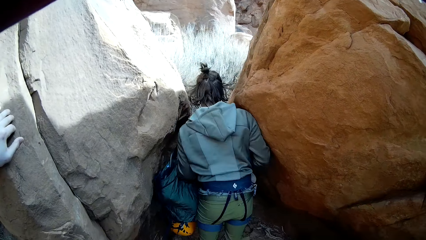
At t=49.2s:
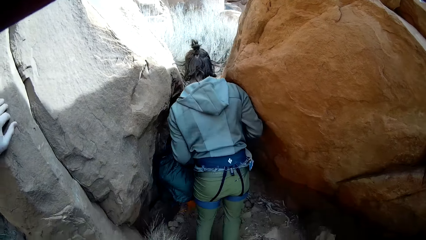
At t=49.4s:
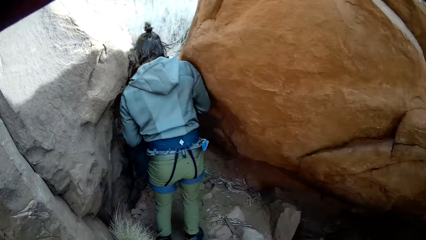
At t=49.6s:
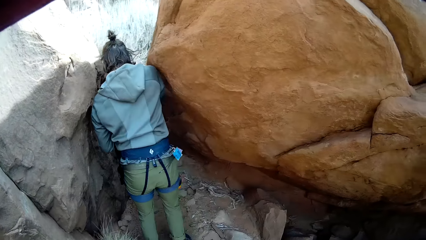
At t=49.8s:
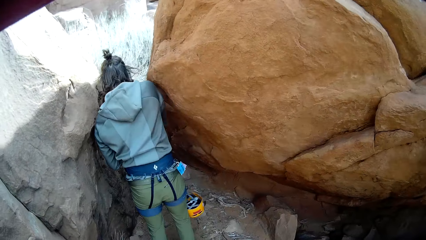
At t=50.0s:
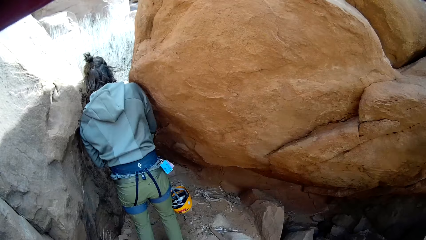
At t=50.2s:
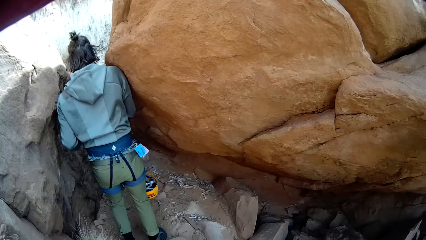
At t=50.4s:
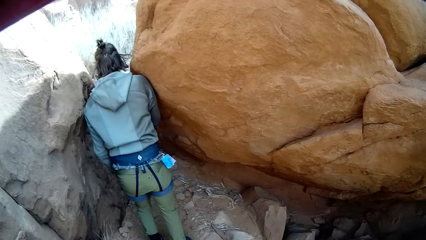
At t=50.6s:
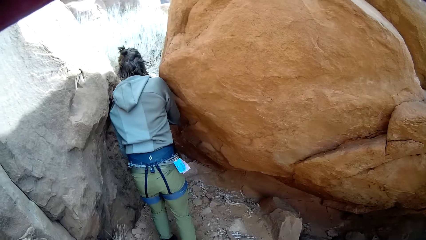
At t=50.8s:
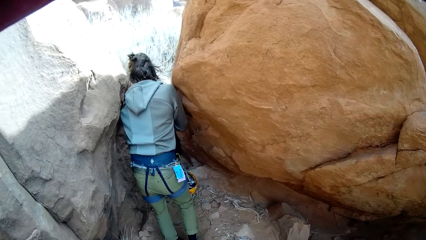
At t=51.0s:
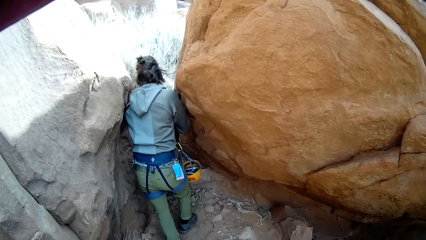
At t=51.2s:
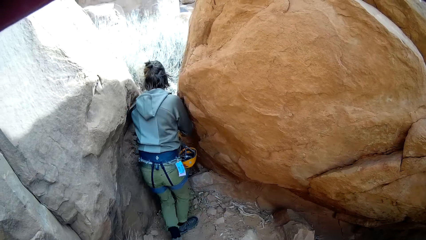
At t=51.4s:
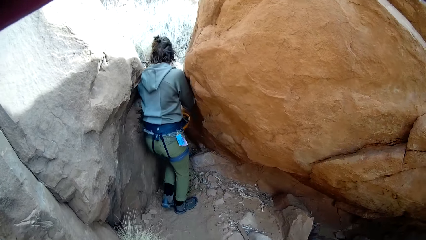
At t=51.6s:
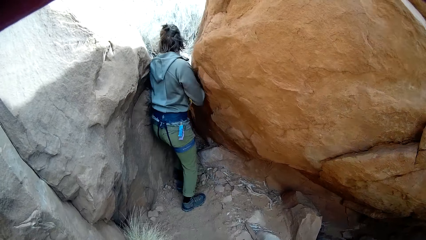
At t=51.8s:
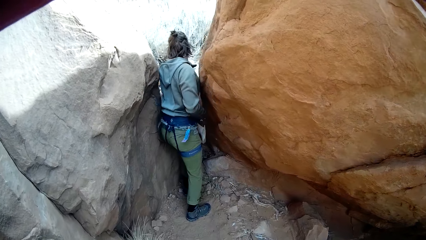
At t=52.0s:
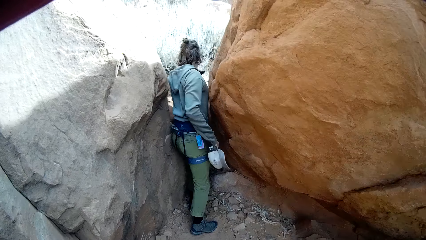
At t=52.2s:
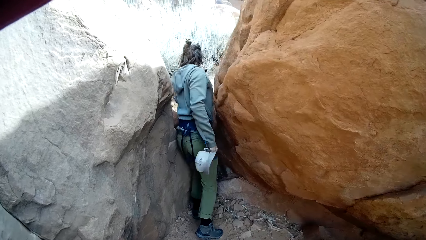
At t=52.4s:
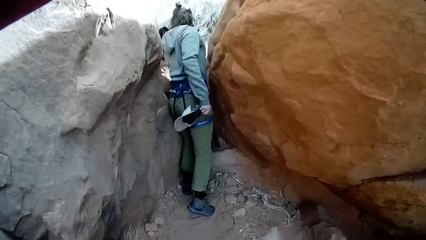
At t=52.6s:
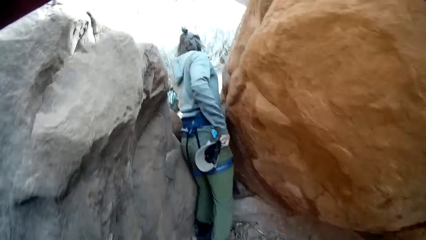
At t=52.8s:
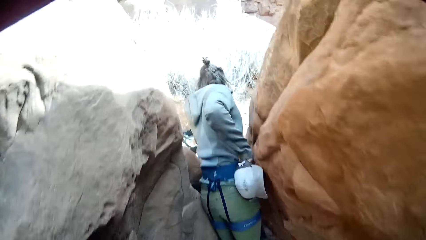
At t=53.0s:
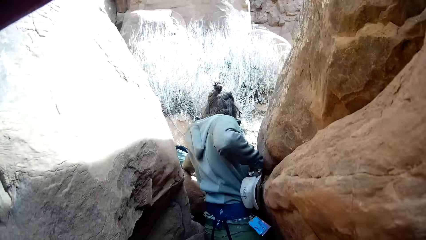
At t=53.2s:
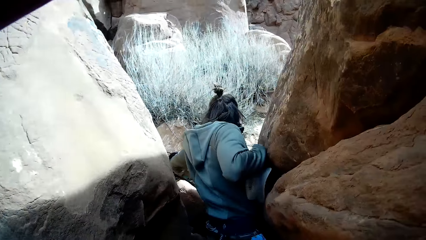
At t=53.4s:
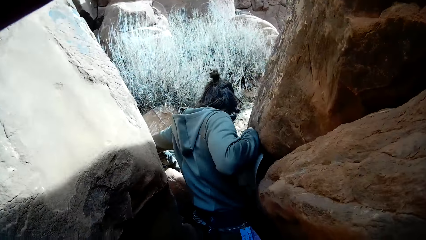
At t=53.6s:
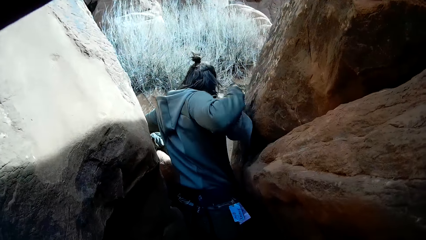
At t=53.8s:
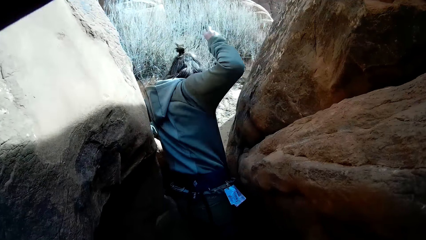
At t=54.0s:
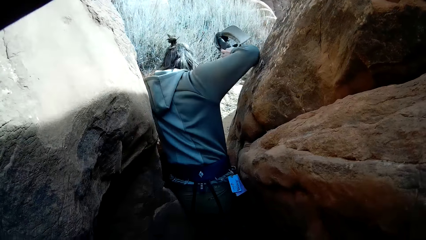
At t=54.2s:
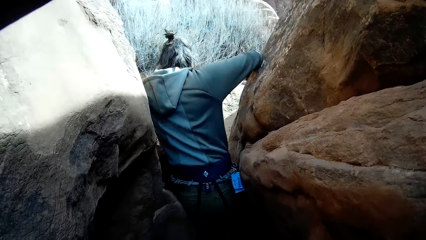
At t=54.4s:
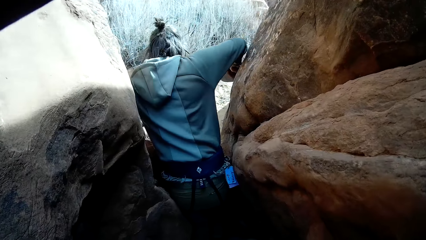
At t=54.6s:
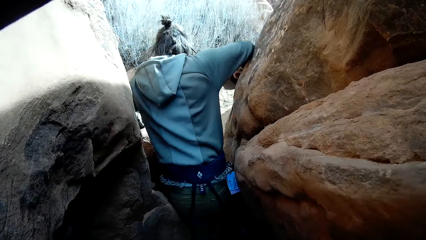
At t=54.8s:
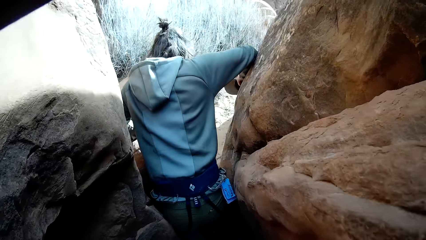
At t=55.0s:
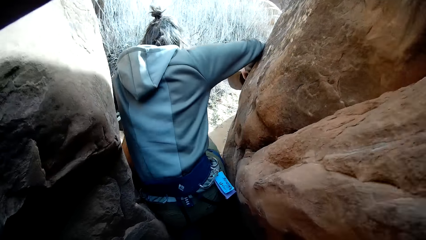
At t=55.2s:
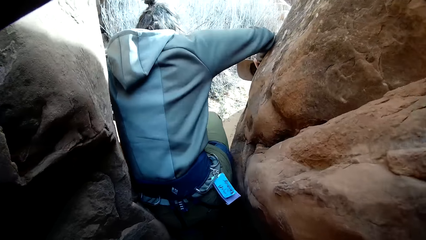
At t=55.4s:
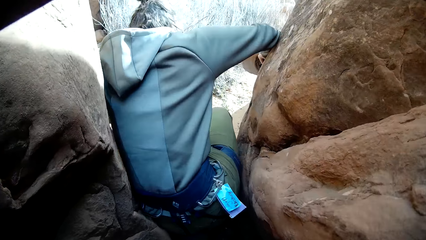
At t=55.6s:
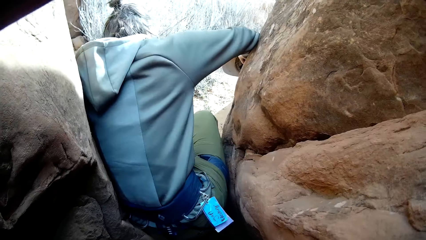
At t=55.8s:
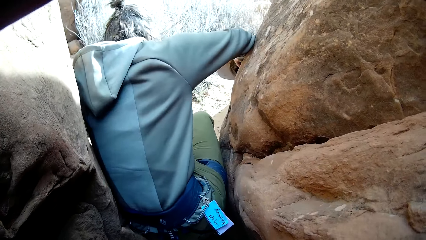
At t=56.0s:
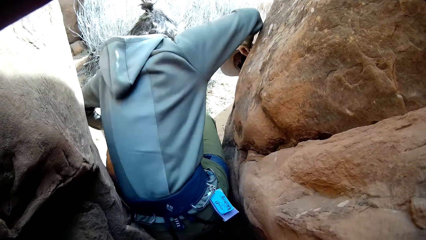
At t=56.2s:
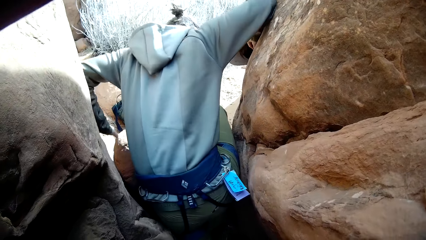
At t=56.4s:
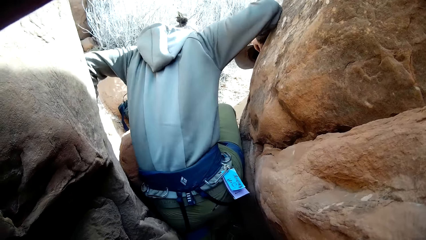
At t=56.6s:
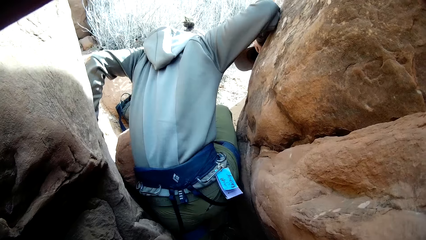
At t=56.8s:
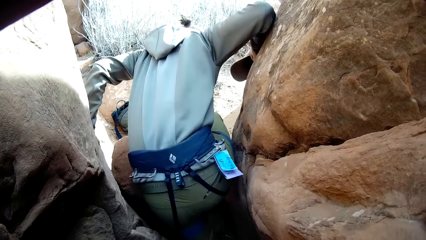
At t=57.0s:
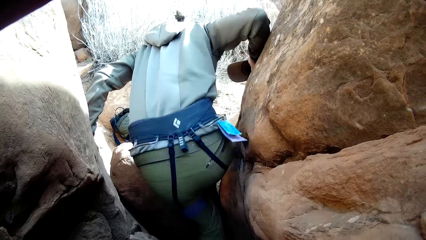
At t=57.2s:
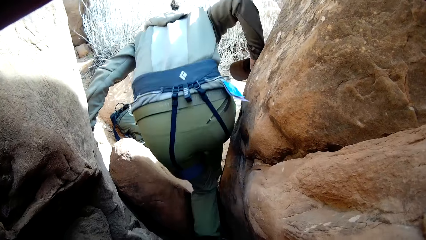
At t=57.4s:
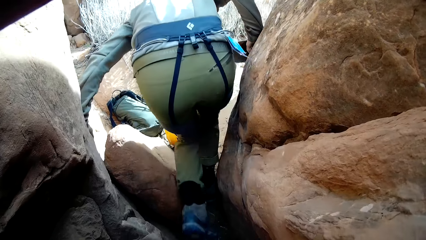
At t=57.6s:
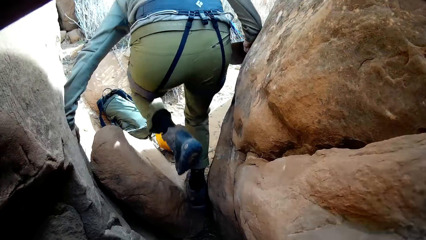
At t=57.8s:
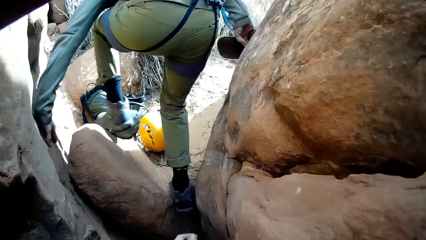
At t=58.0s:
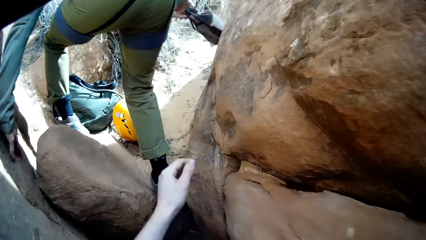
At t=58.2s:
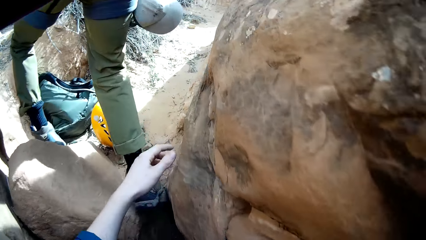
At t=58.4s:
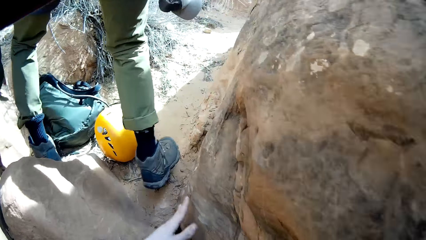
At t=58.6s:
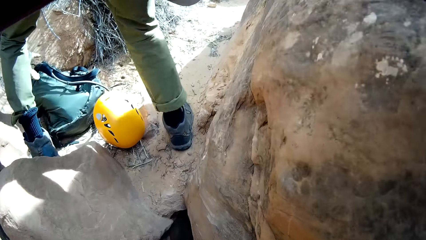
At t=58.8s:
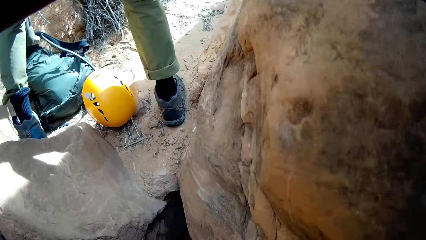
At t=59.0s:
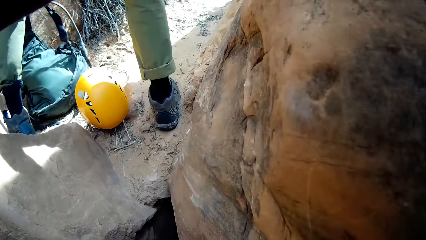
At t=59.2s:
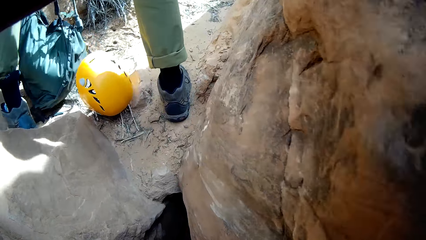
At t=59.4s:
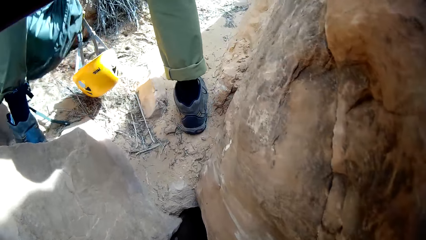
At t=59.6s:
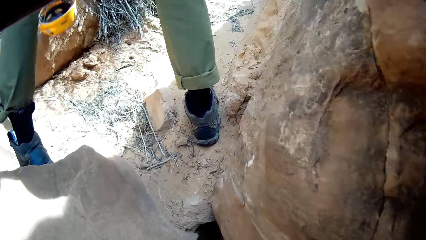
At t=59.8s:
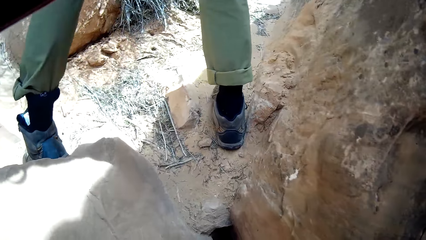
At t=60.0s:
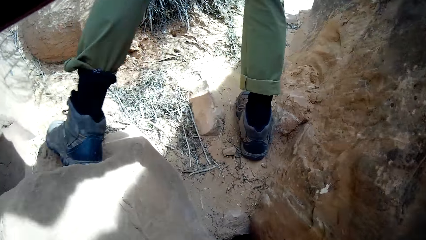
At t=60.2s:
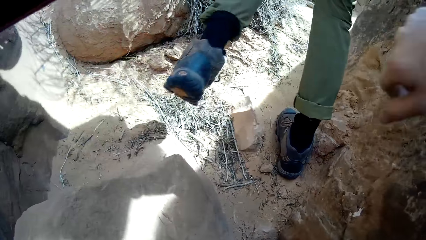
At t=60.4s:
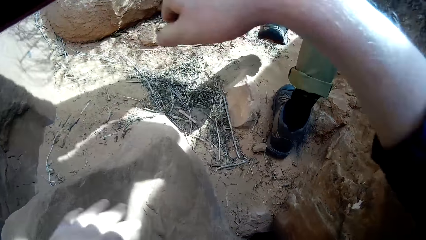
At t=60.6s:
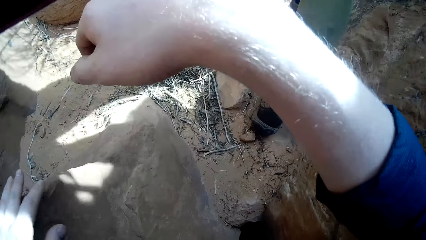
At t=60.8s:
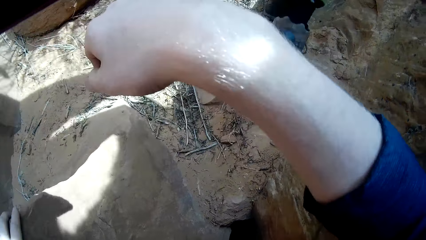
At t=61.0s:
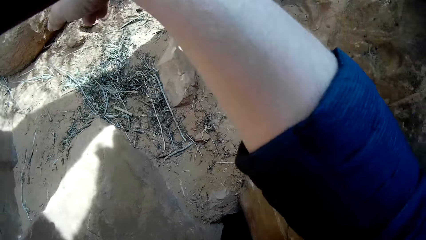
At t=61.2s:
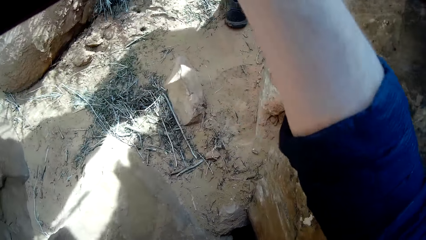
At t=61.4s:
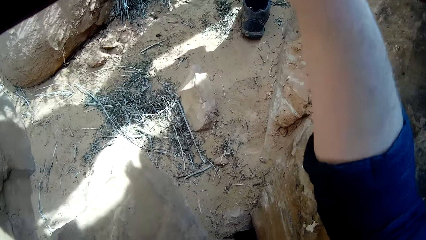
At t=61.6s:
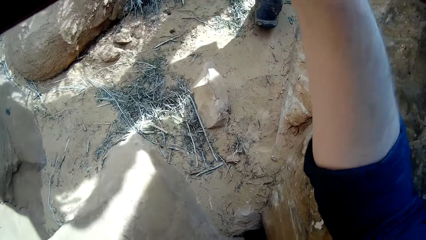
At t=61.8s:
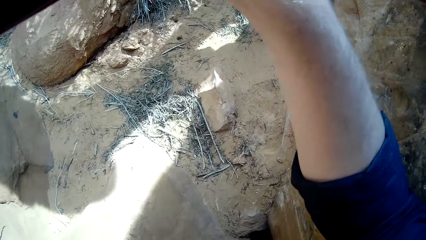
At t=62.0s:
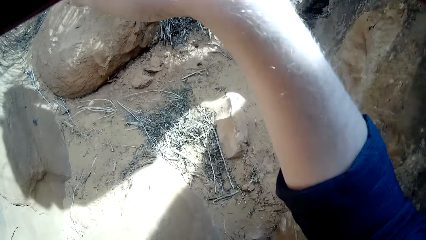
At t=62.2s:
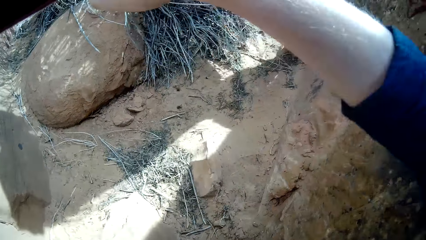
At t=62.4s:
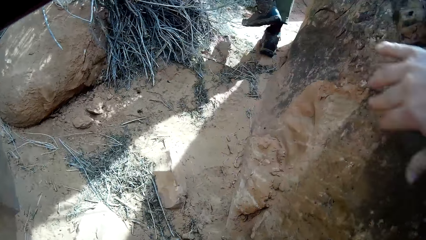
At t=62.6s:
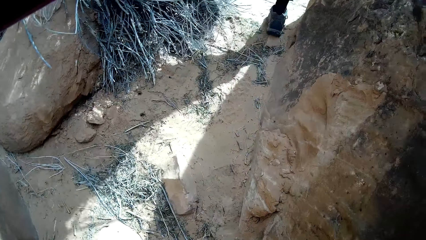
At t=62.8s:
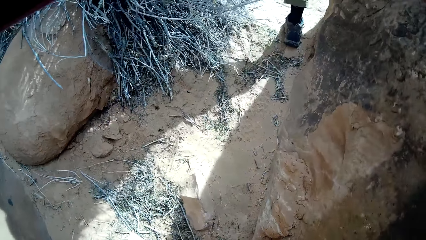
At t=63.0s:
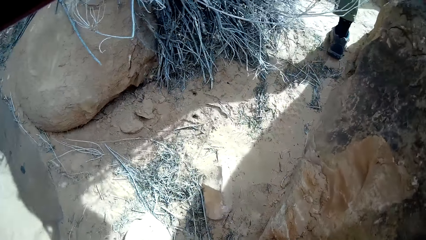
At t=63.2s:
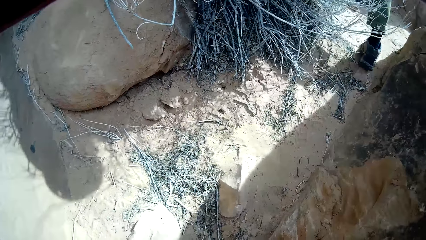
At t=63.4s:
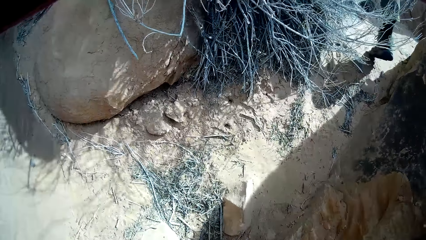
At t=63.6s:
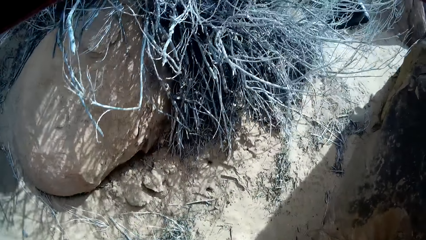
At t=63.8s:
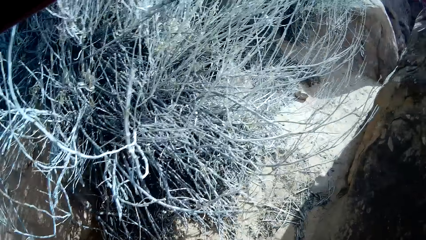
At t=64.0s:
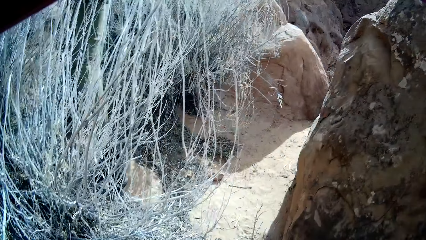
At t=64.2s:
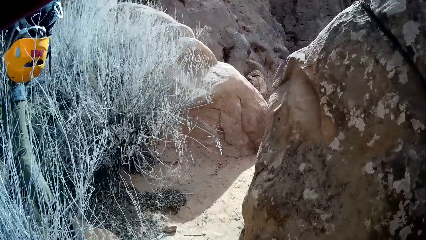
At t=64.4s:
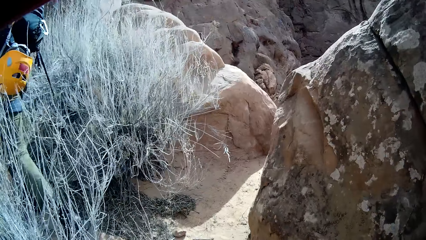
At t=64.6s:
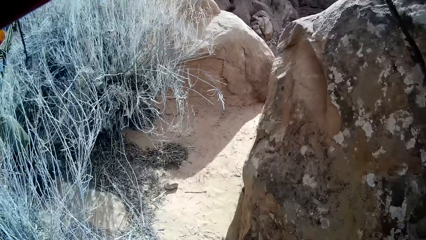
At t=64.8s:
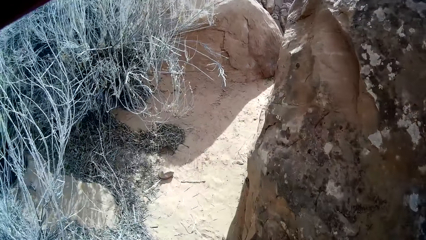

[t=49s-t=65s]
A lady passes through a narrow path in a rocky mountain. The lady drops the backpack on the ground. The lady holds on to a rock. The lady climbs the rocky mountain. The lady picks up the backpack from the ground. The lady climbs the rocky mountain. The camera wearer leans a hand against a rock. The lady climbs the rocky mountain.
